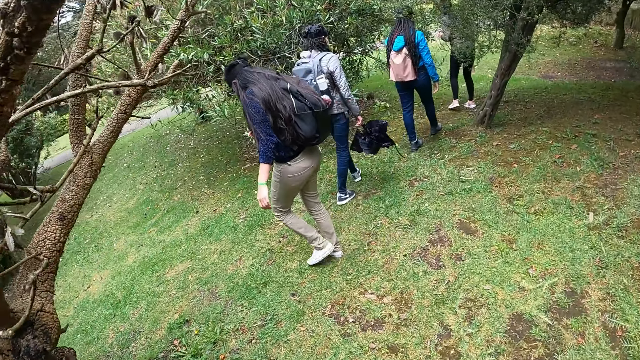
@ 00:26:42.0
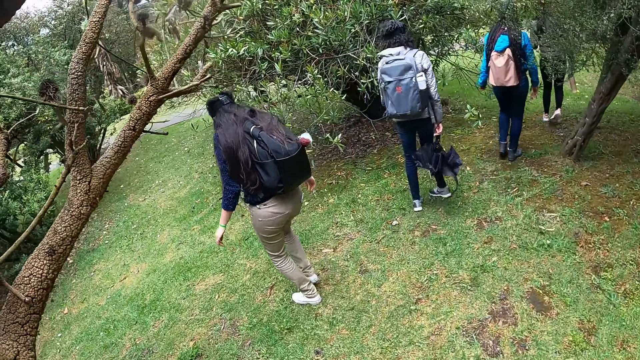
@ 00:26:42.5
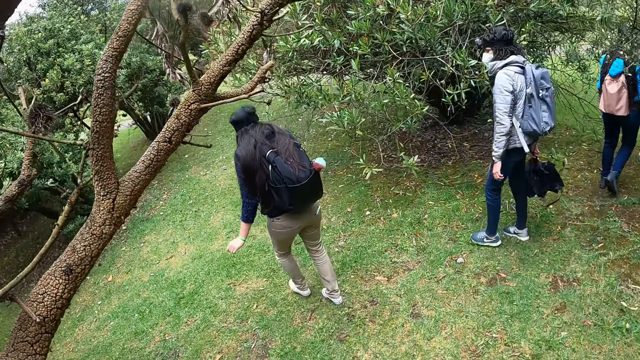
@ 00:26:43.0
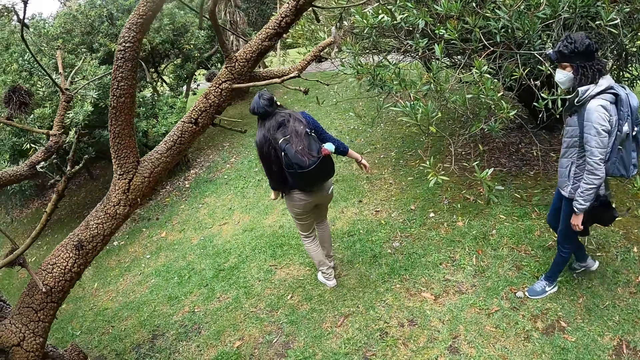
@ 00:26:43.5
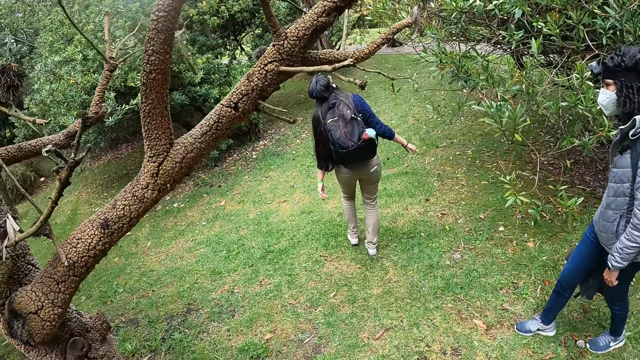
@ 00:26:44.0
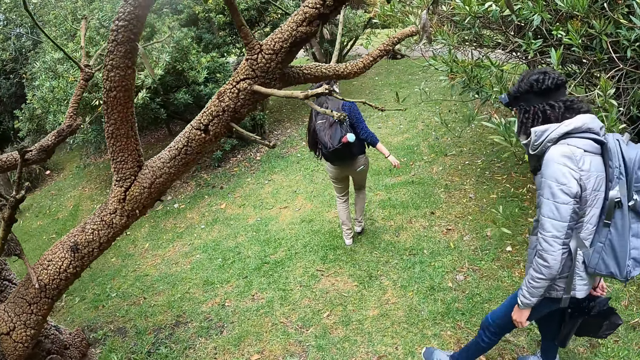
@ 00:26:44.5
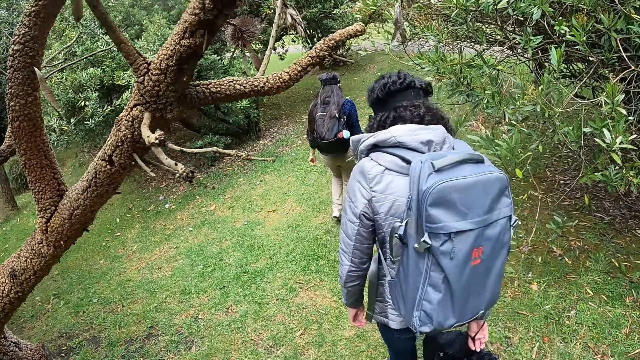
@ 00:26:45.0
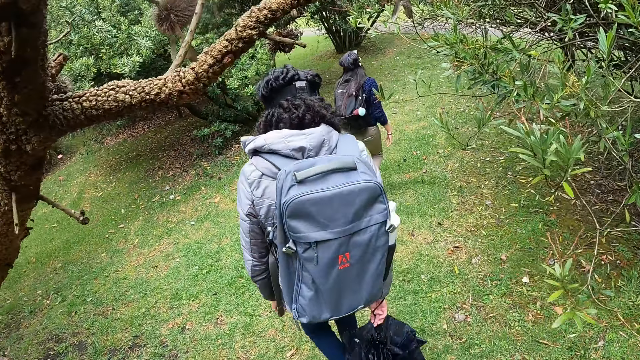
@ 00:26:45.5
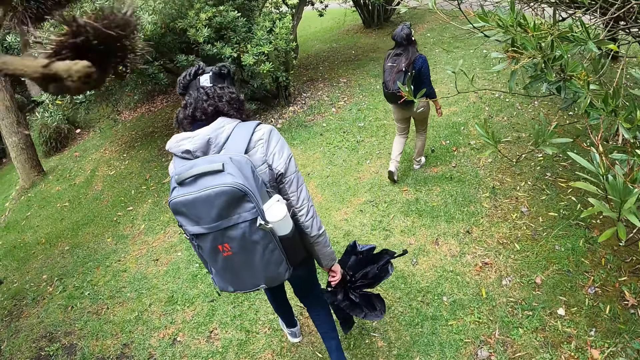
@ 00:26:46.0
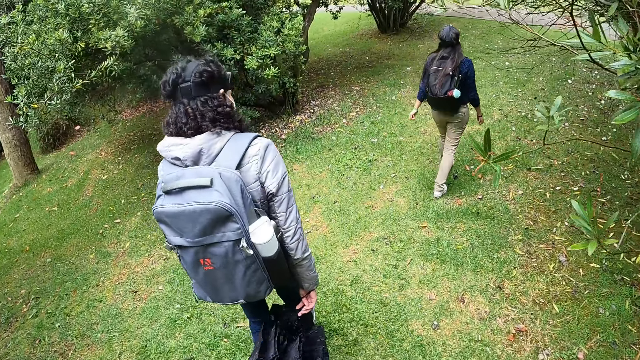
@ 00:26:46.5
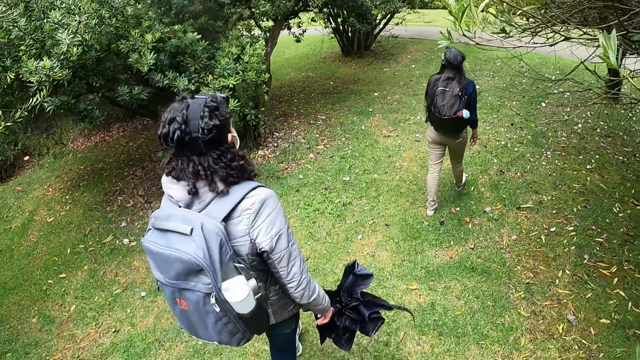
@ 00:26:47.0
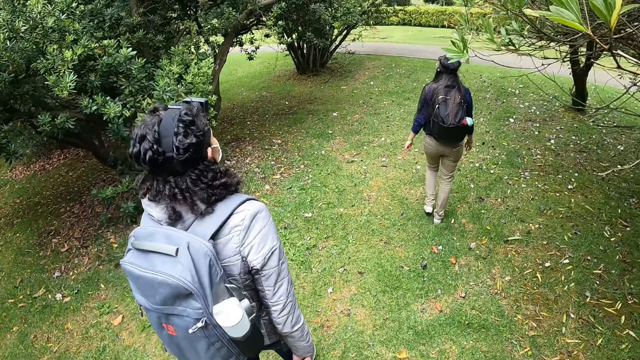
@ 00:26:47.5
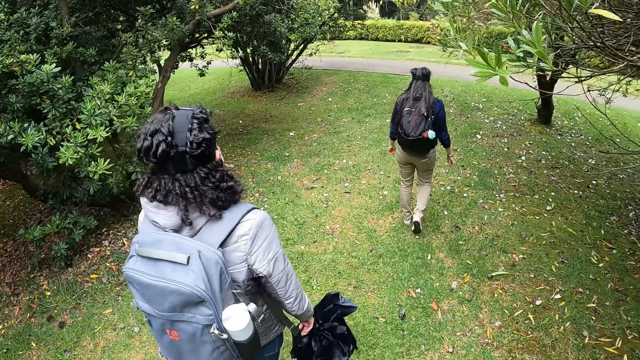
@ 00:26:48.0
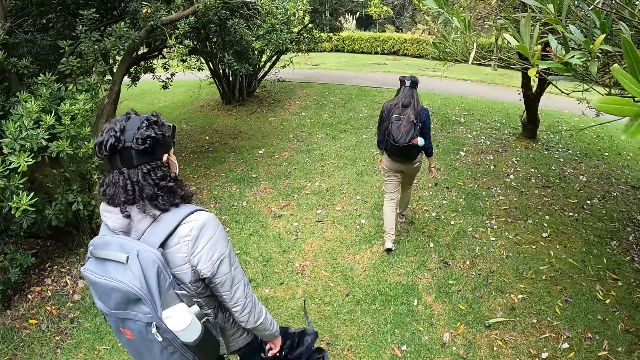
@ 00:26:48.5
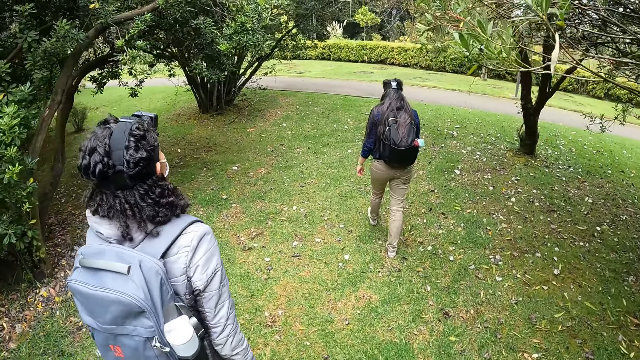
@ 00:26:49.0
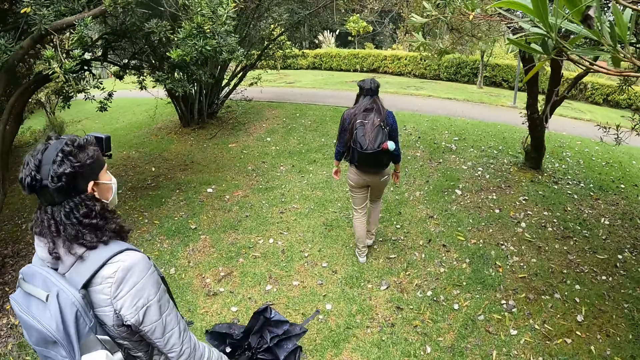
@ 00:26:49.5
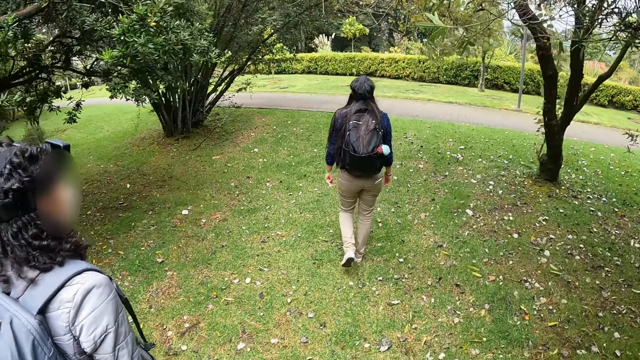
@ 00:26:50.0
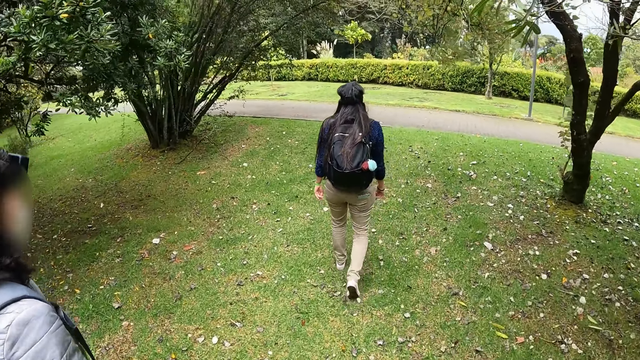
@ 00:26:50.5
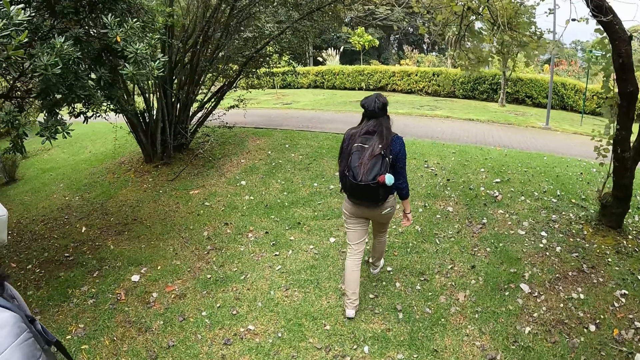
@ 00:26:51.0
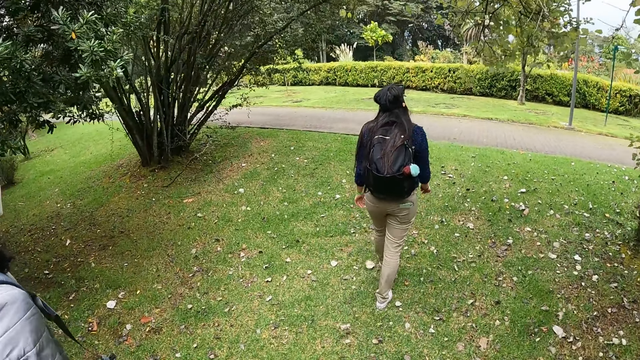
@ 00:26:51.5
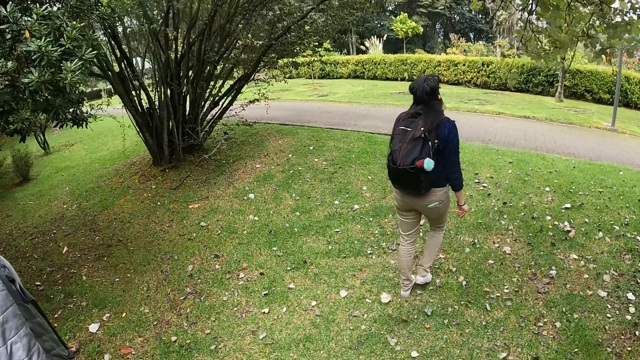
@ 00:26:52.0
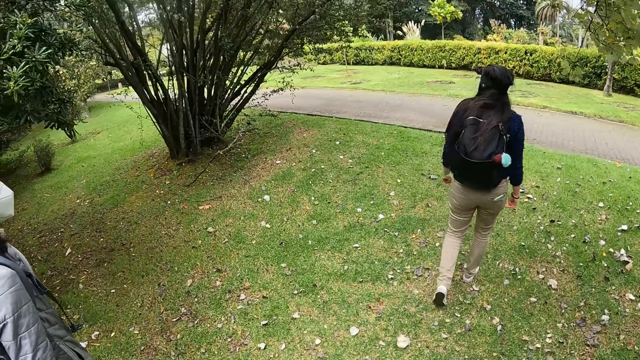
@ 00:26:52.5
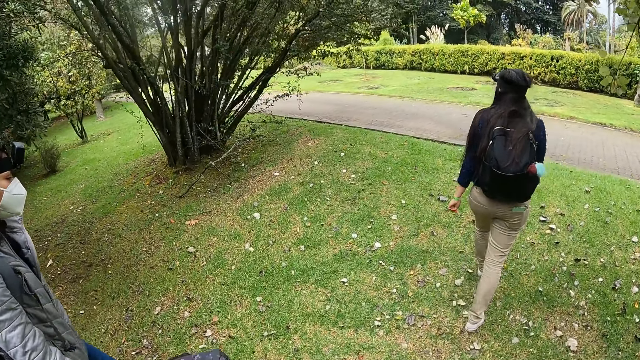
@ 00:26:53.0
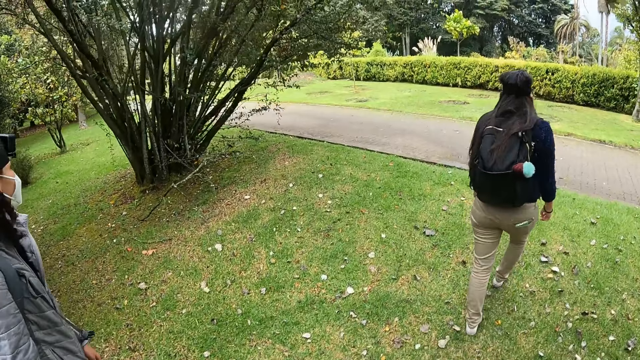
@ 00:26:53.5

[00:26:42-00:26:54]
A woman walks forward. The camera wearer walks towards the road. Another woman walks towards the road.

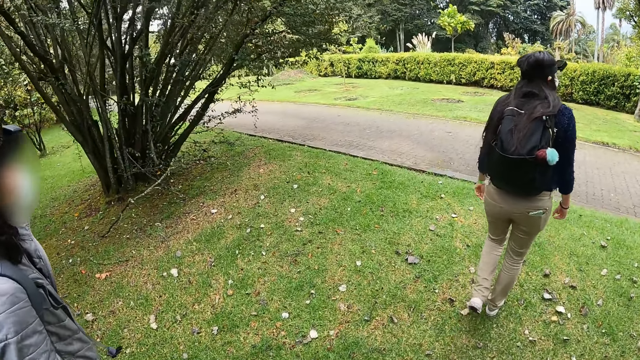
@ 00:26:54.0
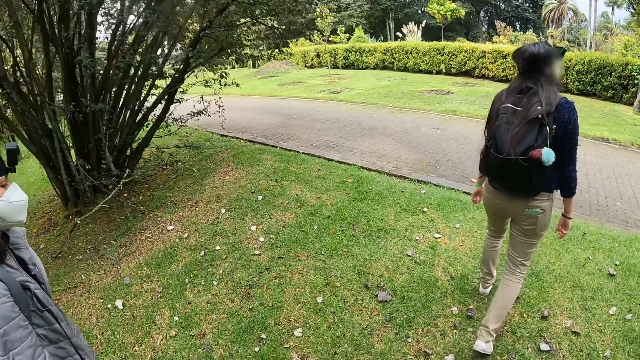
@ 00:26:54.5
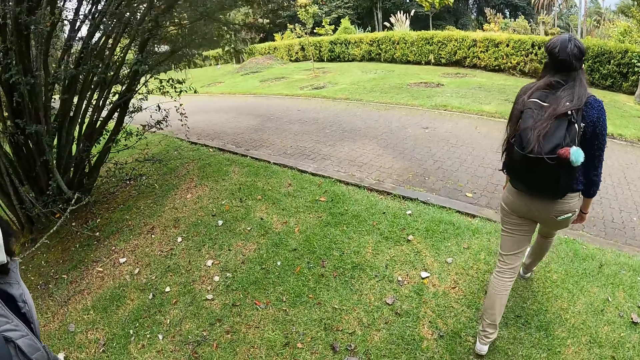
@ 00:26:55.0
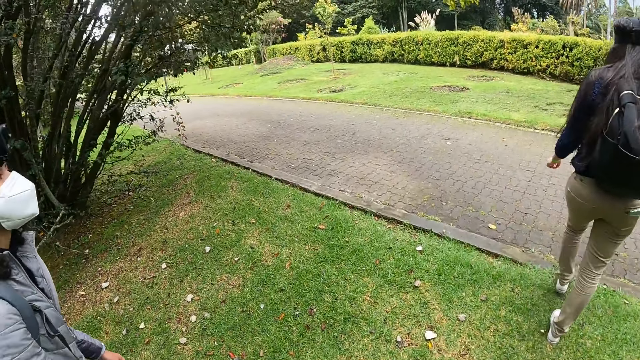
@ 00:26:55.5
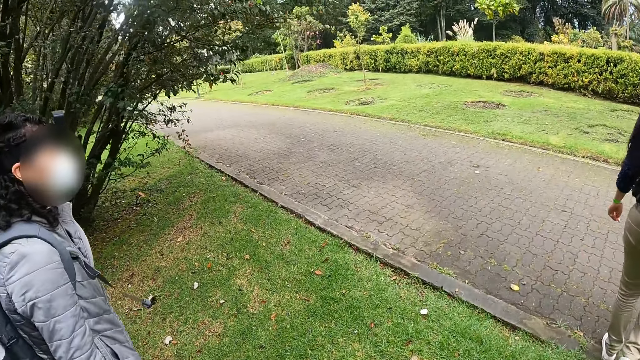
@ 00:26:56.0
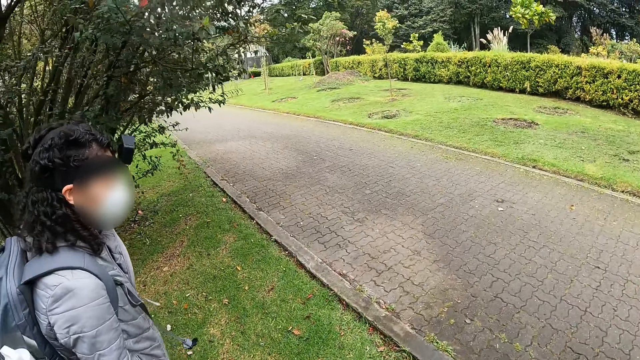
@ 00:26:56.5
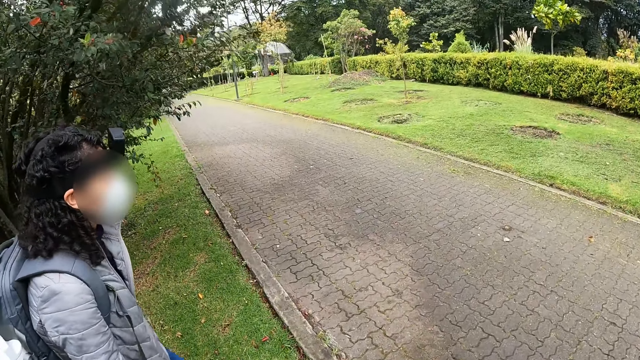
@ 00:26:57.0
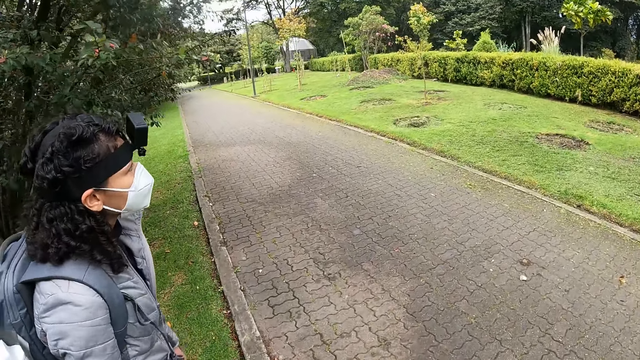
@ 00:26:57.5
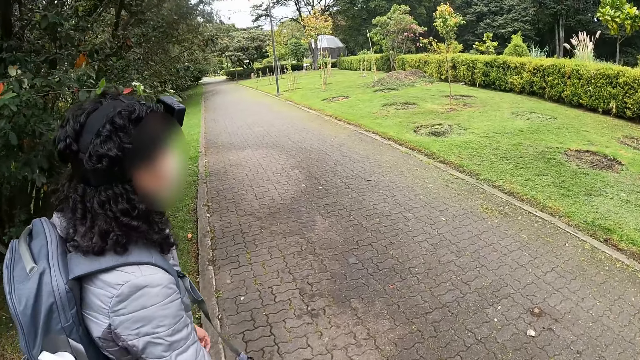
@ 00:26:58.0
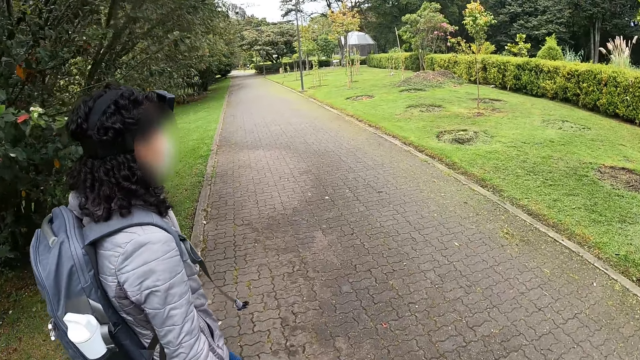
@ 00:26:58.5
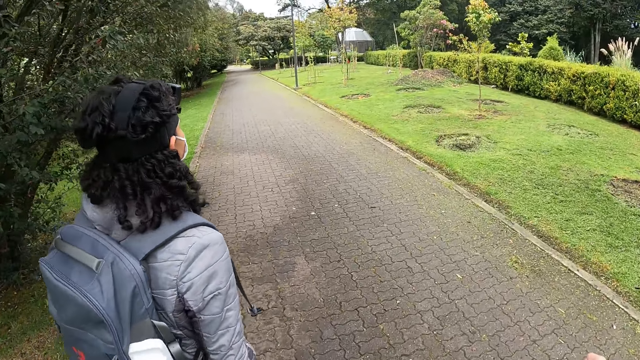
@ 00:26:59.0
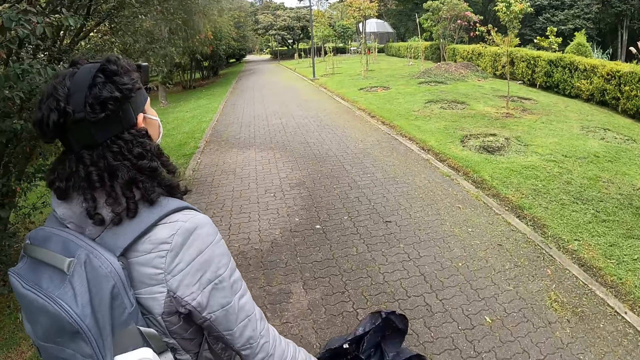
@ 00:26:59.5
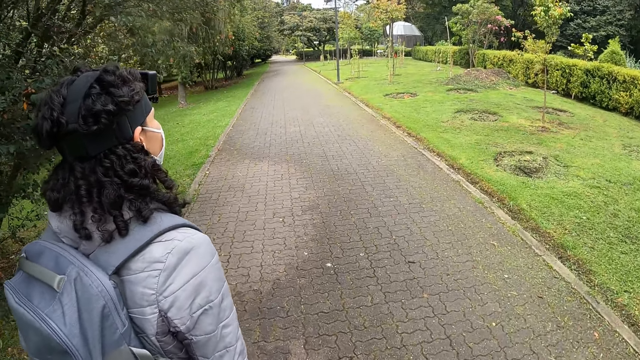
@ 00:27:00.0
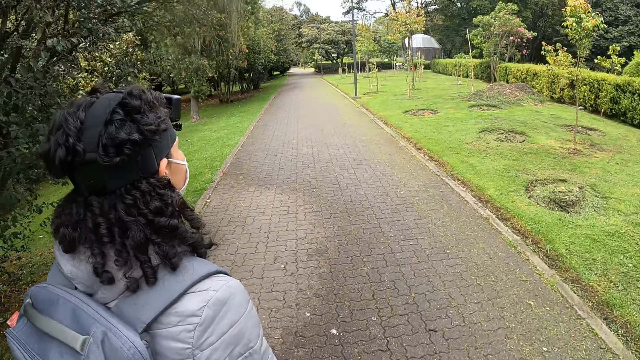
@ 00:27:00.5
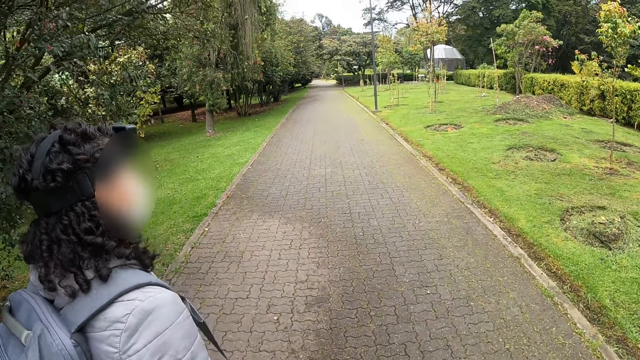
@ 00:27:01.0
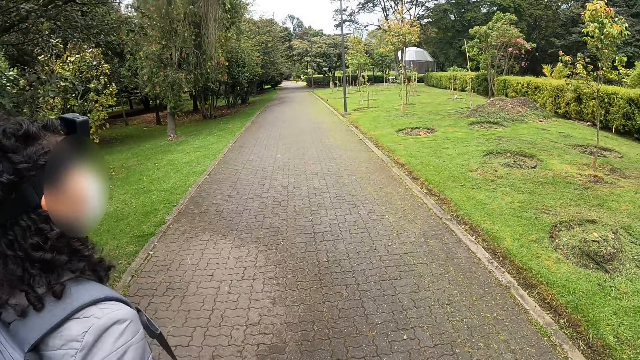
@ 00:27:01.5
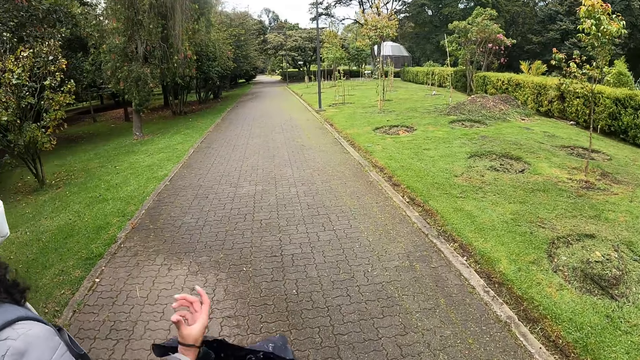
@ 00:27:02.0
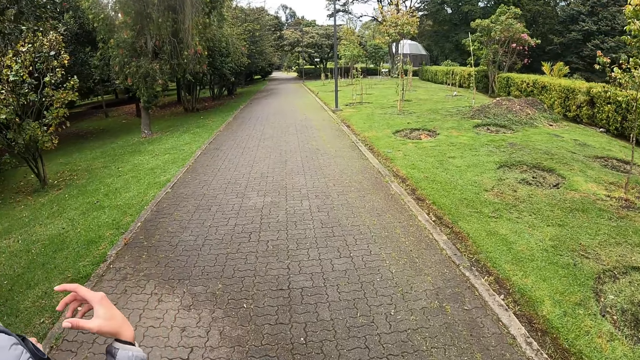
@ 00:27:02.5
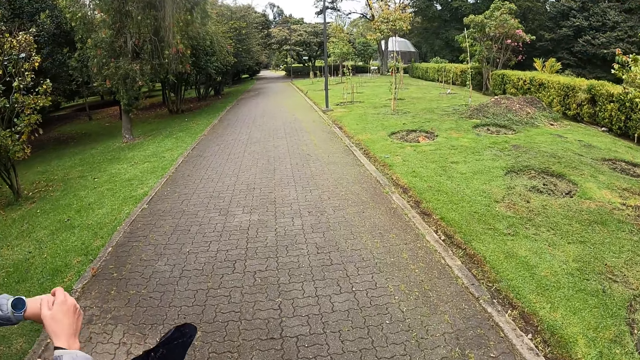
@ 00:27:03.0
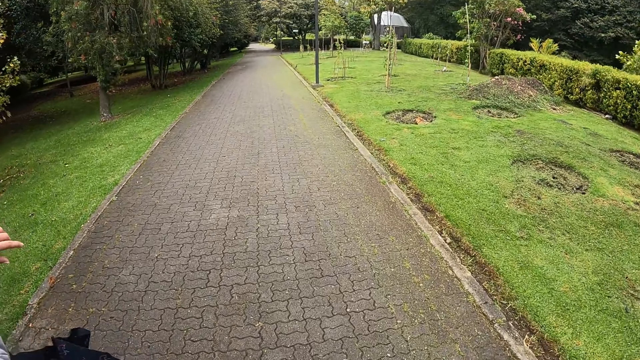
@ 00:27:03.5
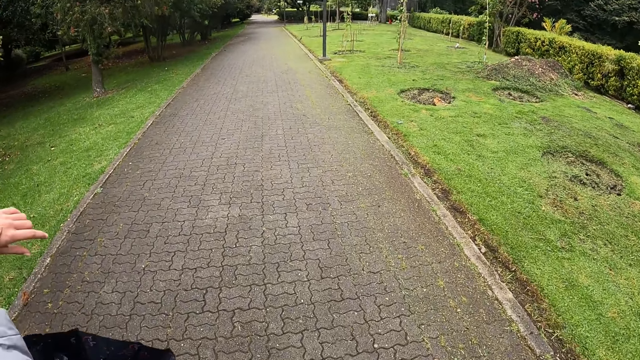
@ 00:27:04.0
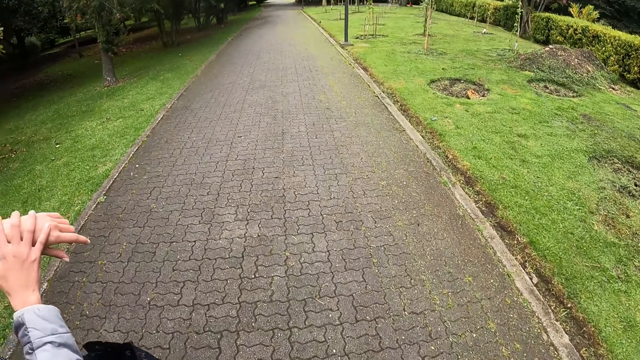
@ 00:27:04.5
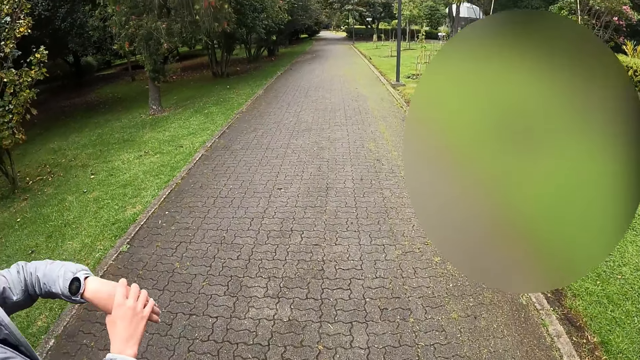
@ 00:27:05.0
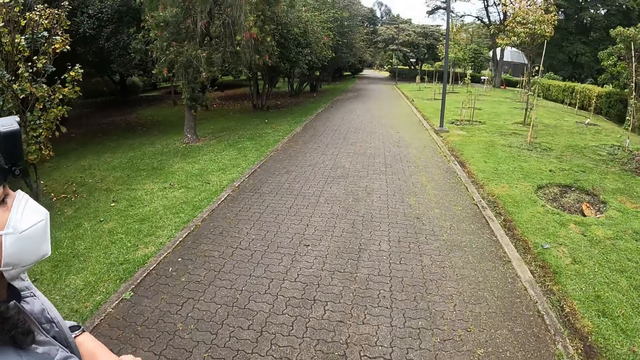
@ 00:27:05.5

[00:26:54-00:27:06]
The camera wearer walks down the road with four women. A woman checks the wrist watch. The woman touches the watch in her left hand with her right hand.
